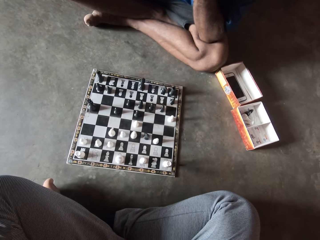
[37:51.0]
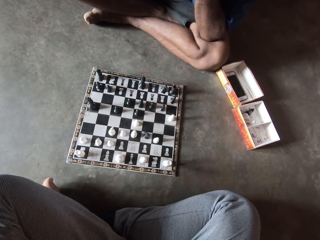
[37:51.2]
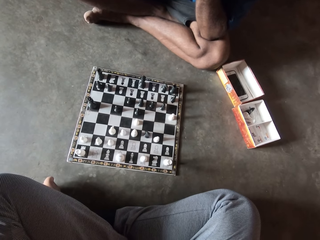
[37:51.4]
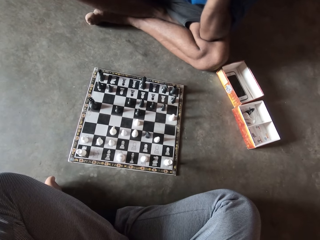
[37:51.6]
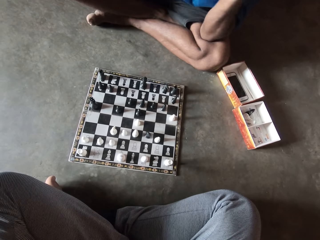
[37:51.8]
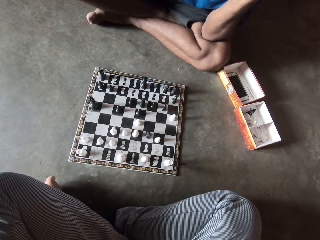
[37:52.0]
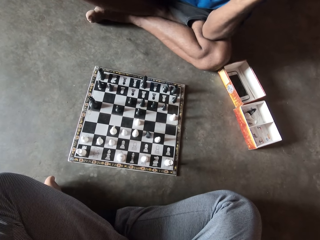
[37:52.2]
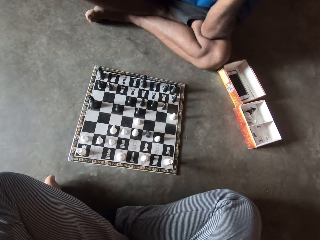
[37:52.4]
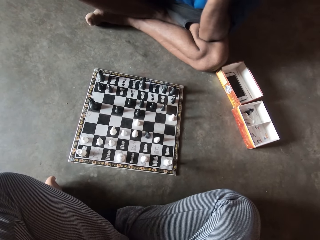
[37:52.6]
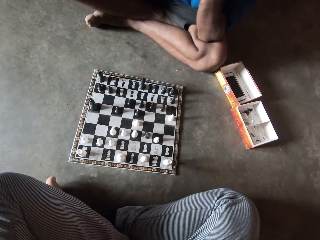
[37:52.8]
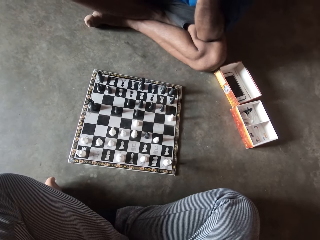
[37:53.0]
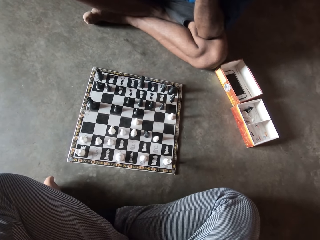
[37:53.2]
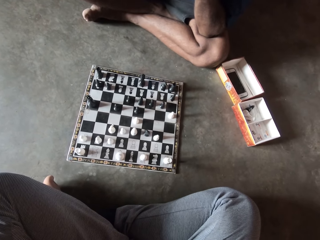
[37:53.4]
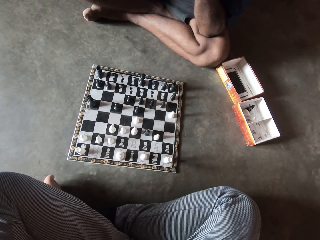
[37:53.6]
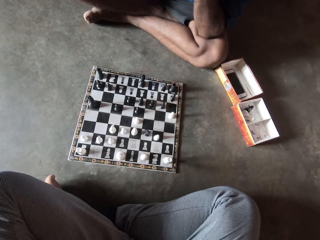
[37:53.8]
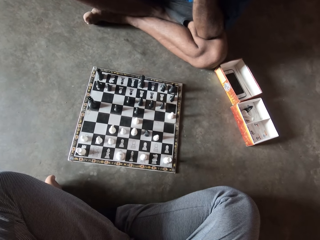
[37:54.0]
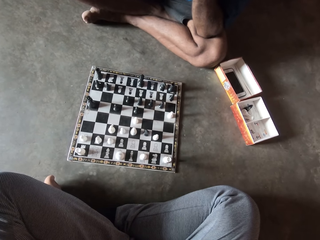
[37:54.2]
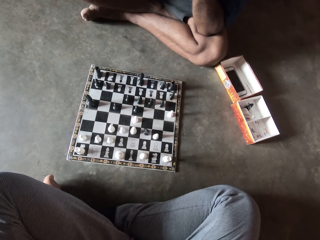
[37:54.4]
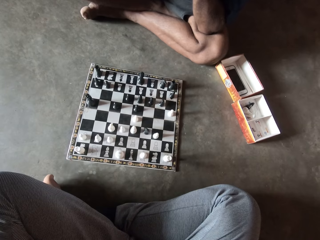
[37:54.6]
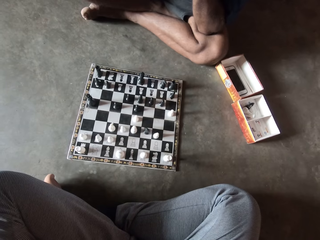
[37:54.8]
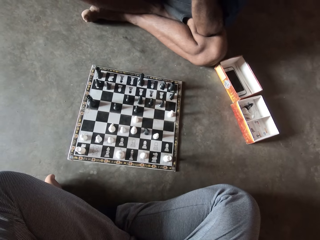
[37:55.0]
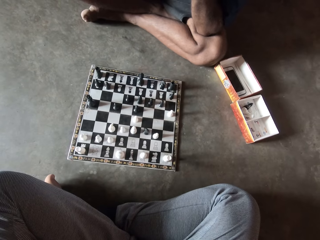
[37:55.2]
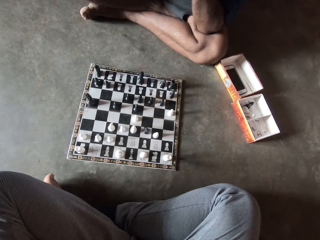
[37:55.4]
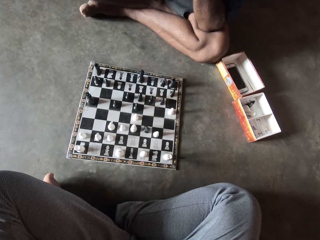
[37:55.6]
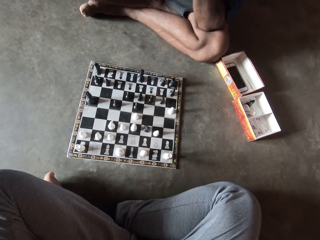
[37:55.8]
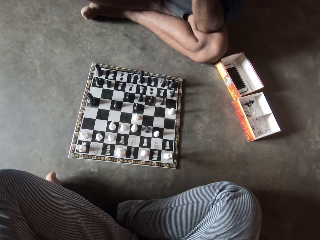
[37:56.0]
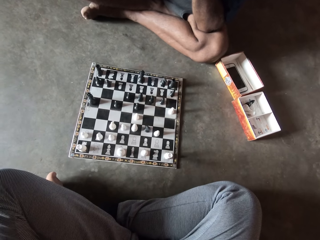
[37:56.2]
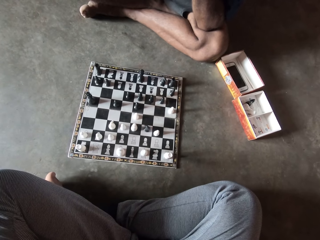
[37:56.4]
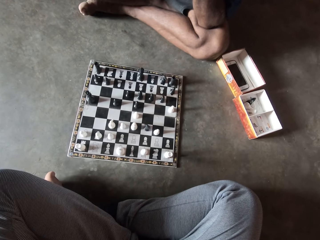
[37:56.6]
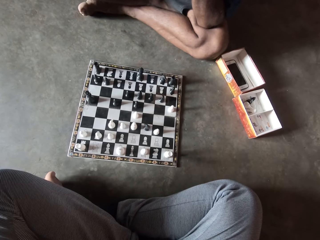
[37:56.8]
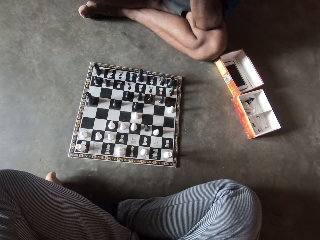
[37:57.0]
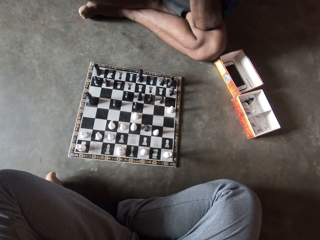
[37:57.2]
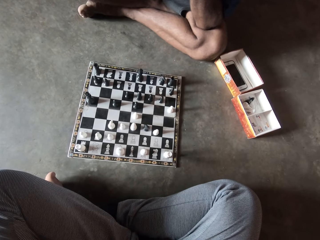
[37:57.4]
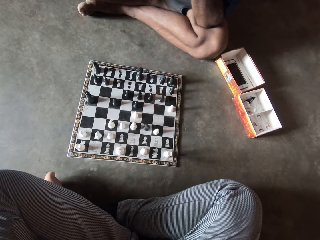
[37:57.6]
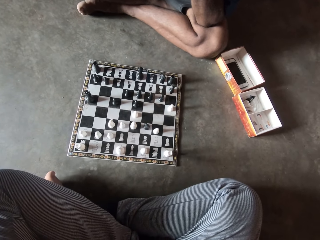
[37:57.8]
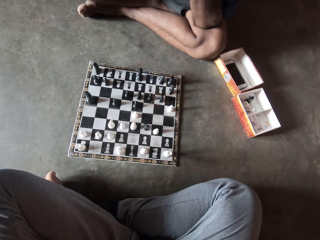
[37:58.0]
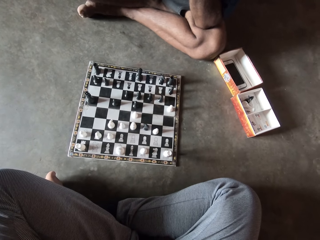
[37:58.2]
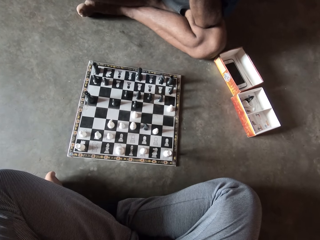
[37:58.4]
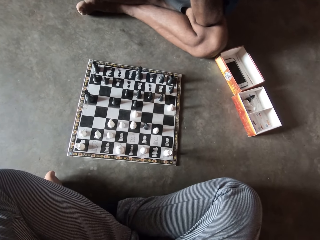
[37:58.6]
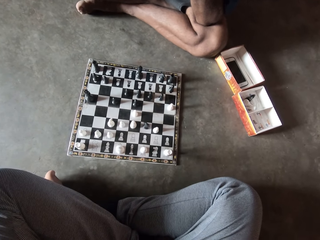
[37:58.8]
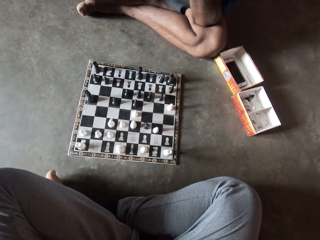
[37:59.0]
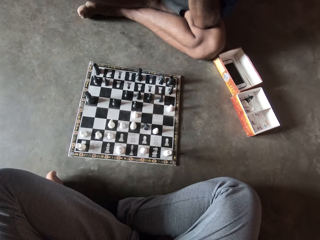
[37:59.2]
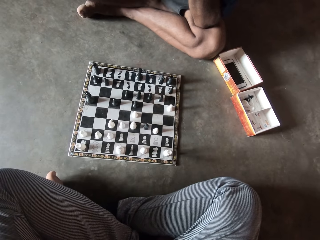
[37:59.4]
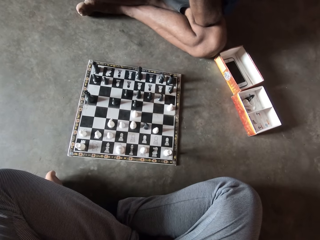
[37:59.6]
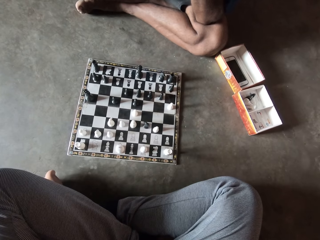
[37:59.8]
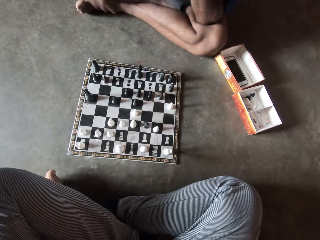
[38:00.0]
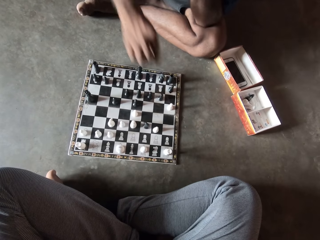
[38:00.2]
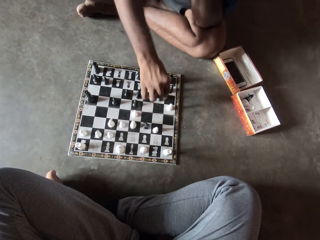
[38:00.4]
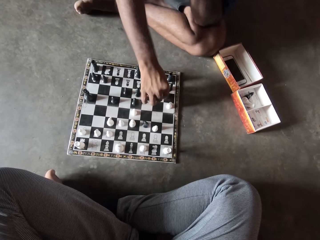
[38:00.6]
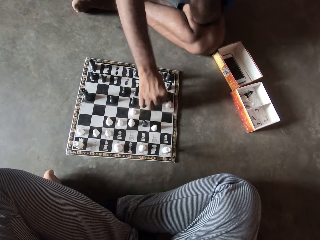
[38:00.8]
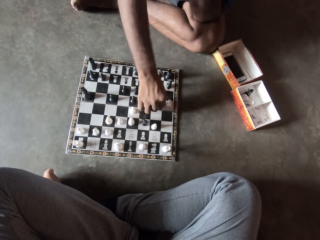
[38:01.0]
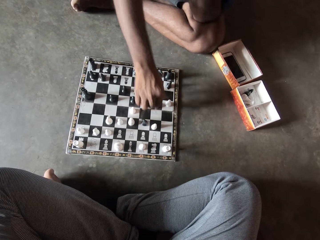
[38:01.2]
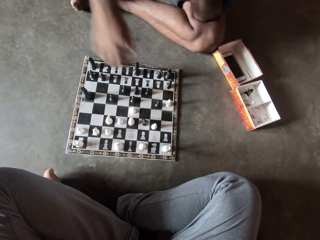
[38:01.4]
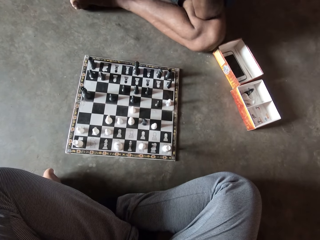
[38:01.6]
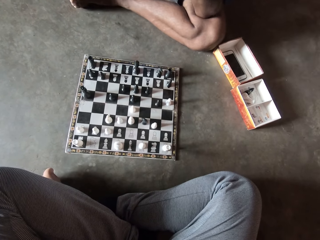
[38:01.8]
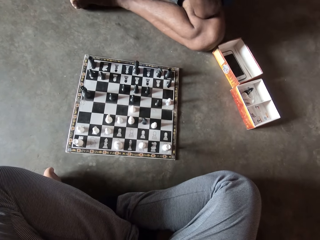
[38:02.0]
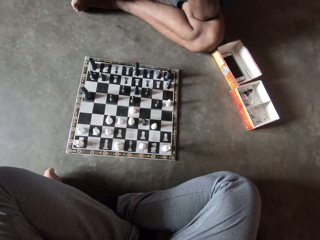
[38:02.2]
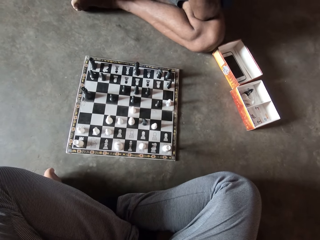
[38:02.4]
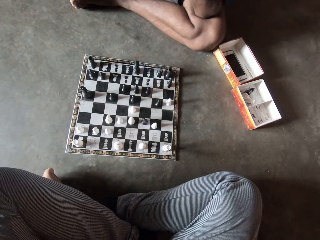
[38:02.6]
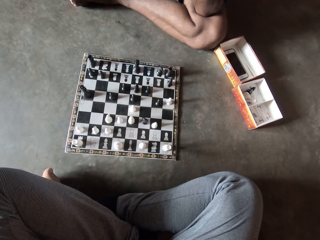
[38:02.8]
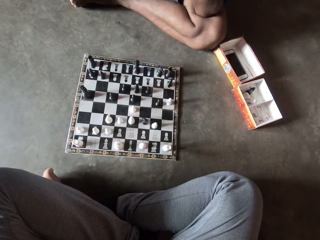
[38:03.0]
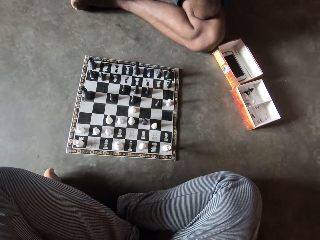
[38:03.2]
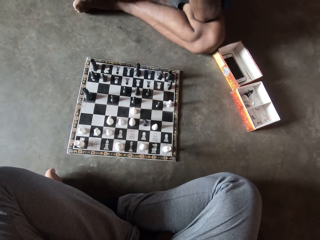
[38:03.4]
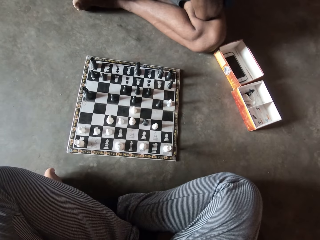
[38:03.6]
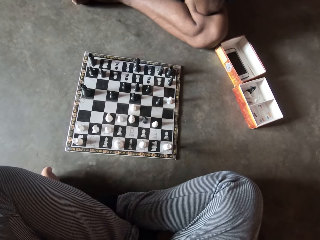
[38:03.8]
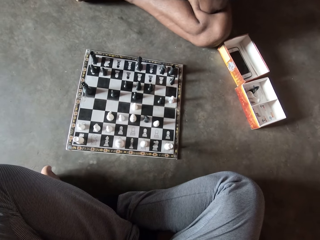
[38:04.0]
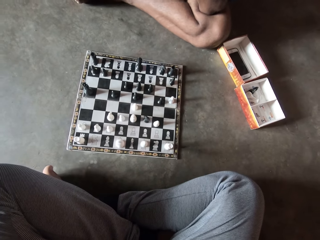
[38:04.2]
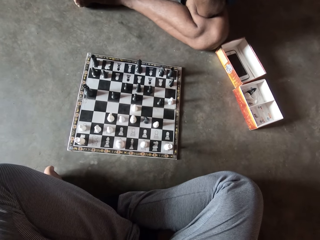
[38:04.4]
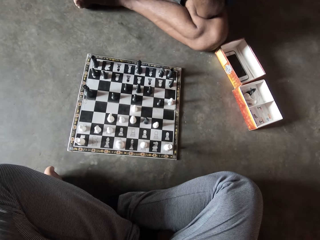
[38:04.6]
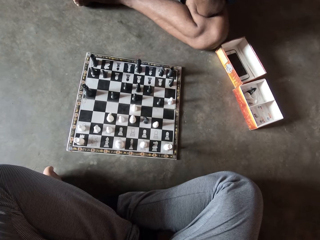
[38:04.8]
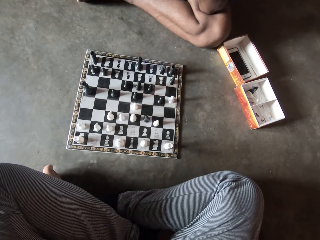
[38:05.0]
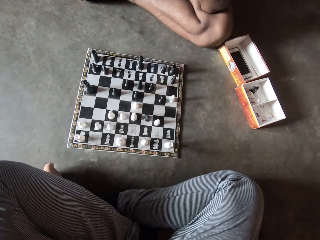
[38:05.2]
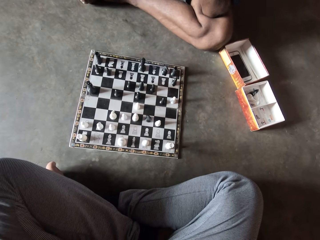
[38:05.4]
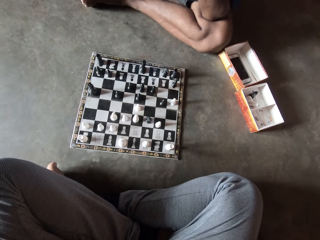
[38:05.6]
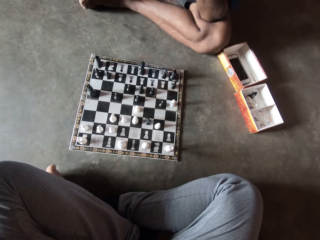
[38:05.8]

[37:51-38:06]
A man moves a black chess piece on the chess board. The man pulls his hand off the chess piece.

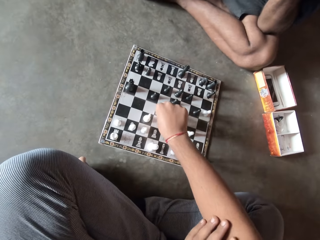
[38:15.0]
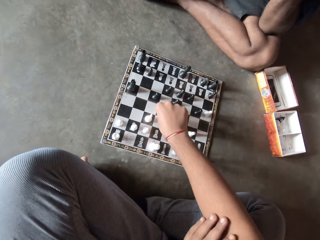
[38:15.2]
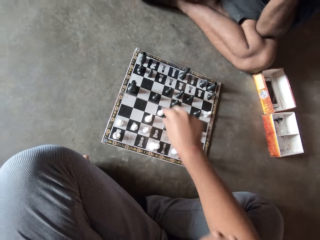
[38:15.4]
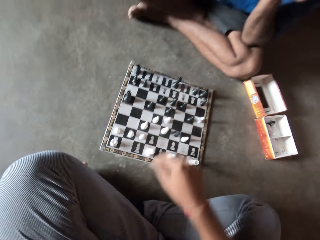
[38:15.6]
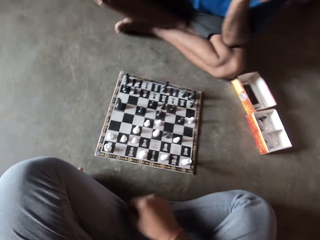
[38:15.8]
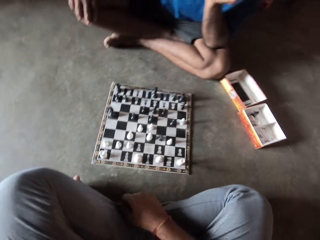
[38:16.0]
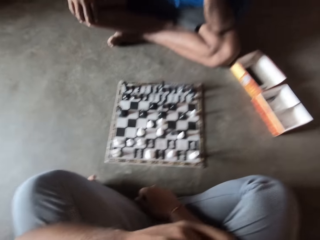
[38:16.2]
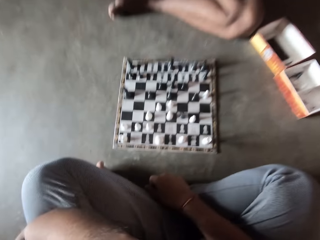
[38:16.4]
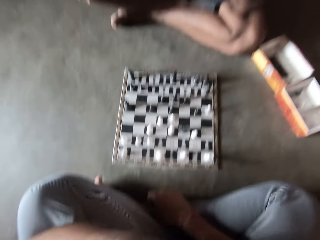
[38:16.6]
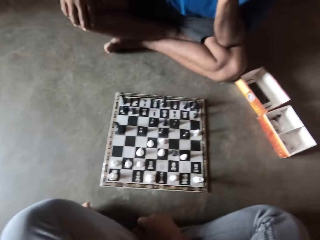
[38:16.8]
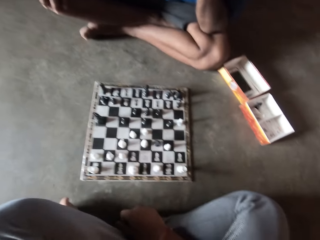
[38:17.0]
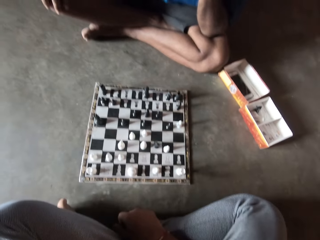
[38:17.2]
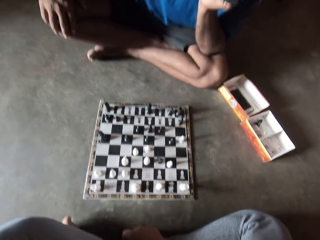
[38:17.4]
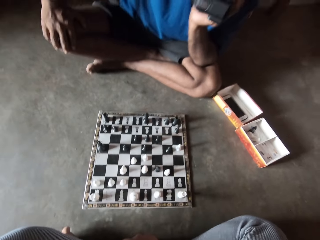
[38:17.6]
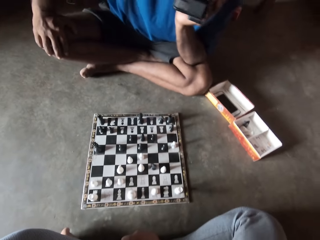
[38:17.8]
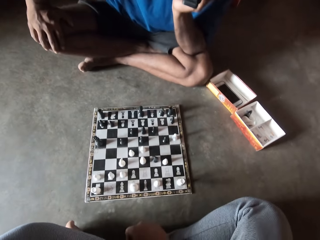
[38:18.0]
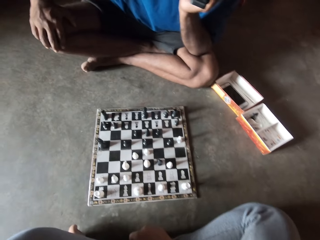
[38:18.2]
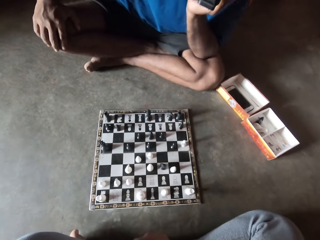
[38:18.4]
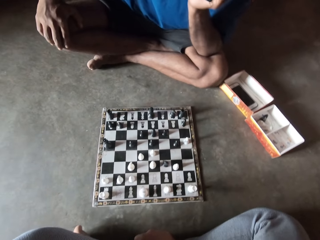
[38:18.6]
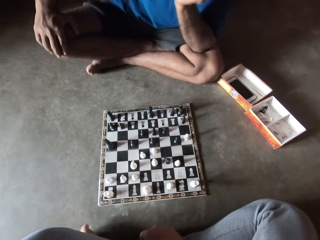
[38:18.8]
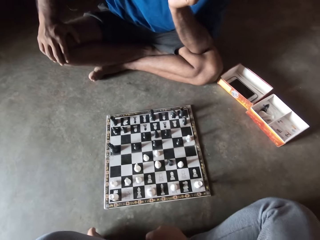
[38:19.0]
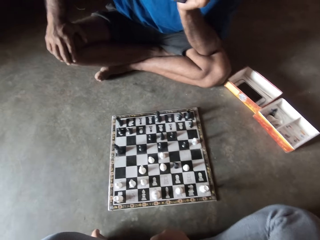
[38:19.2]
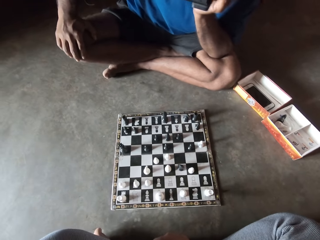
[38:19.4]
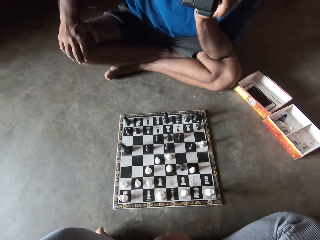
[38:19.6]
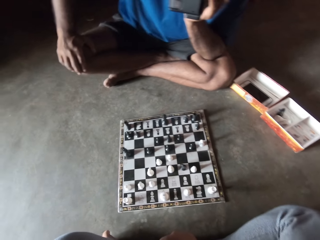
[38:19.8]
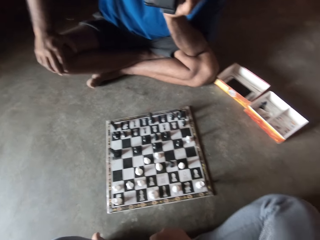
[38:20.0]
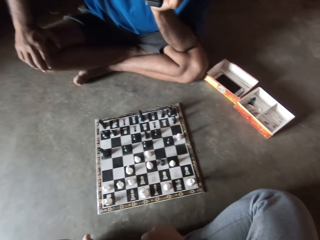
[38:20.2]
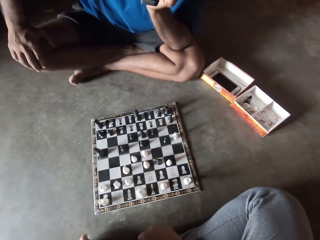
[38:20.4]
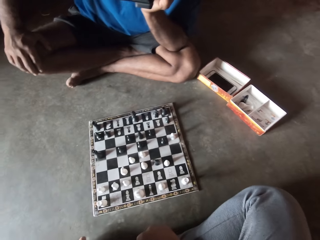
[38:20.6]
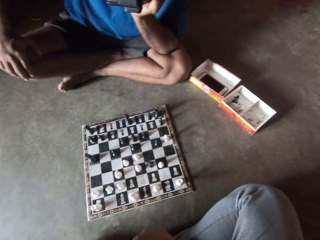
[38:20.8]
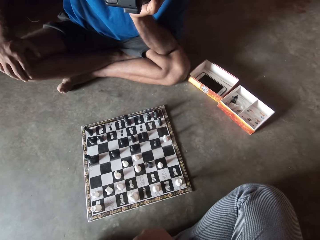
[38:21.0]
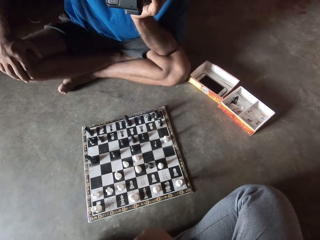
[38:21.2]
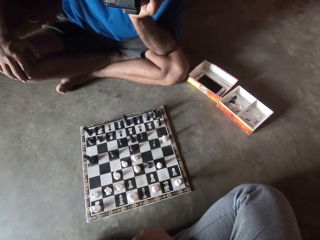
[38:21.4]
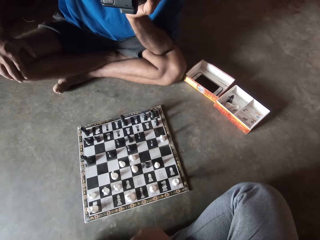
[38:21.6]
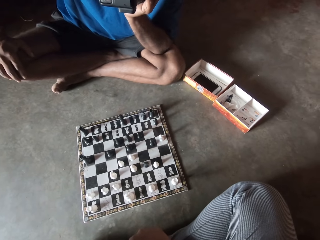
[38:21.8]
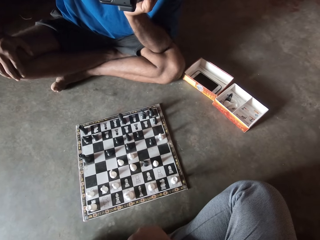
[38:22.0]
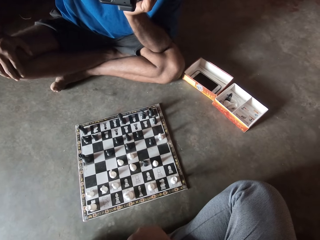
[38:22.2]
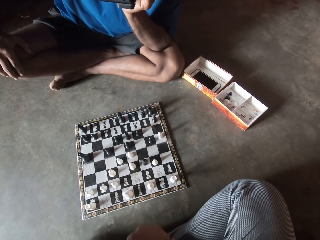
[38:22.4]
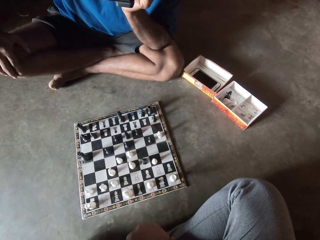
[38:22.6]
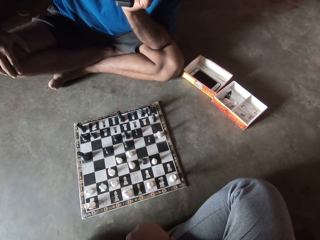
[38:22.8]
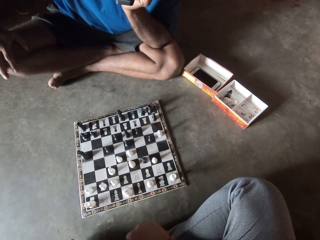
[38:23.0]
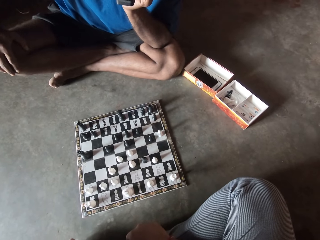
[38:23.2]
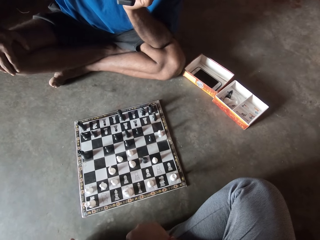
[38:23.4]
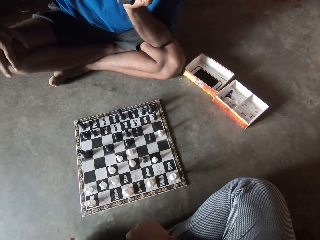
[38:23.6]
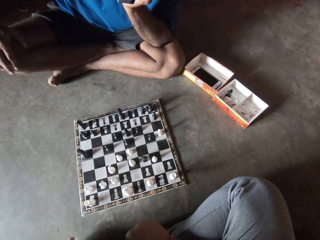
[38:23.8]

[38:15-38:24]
The camera wearer moves a white chess piece on the chess board. He pulls his hand off the chess piece. A man holds his chin.
